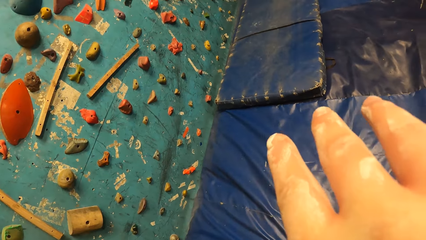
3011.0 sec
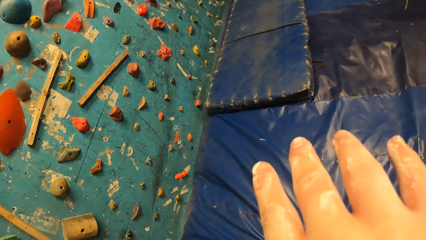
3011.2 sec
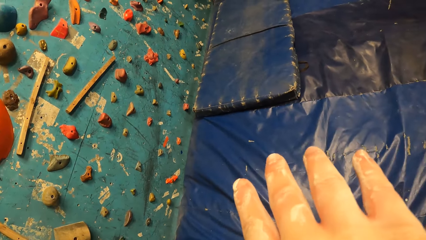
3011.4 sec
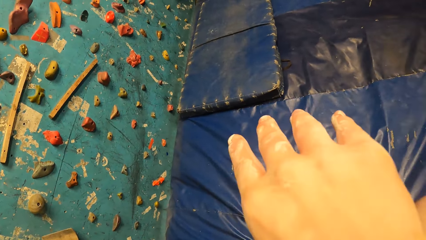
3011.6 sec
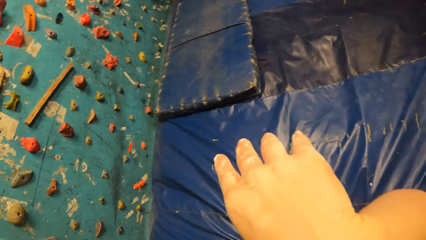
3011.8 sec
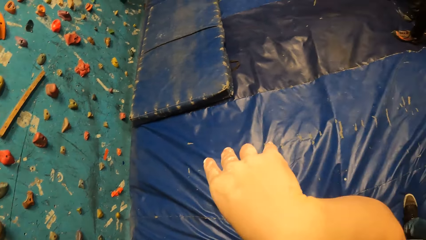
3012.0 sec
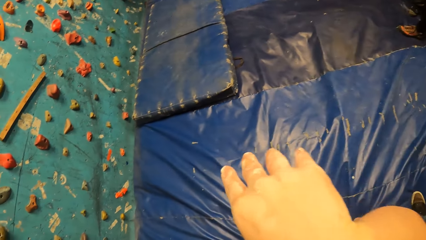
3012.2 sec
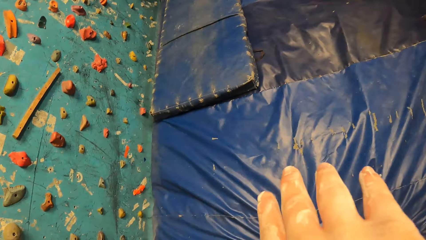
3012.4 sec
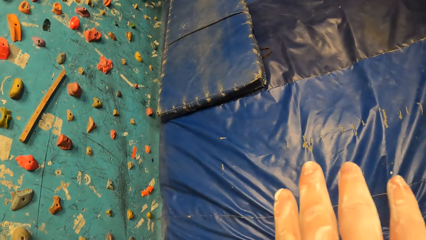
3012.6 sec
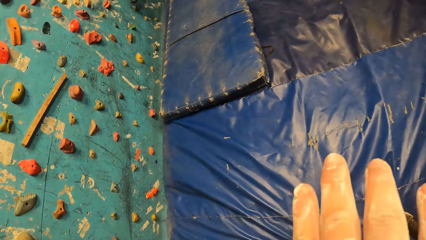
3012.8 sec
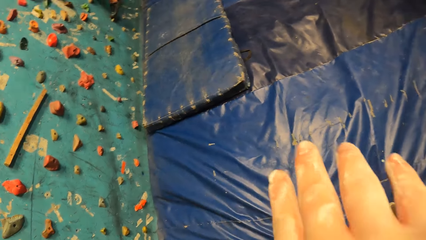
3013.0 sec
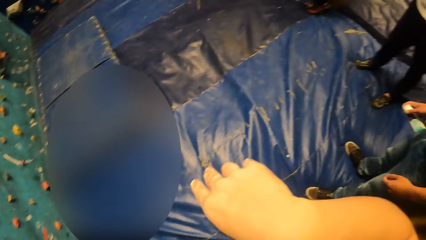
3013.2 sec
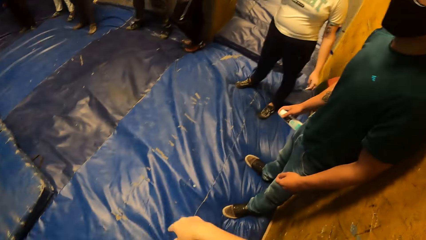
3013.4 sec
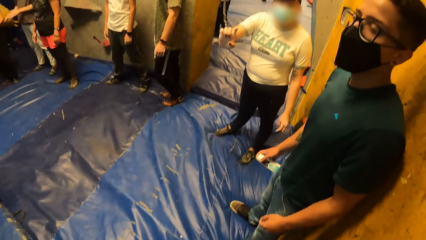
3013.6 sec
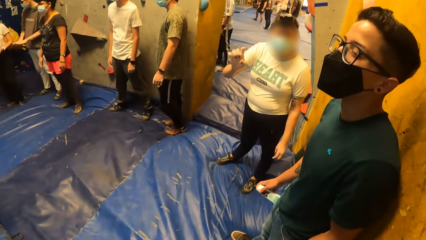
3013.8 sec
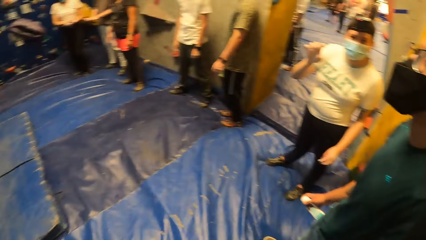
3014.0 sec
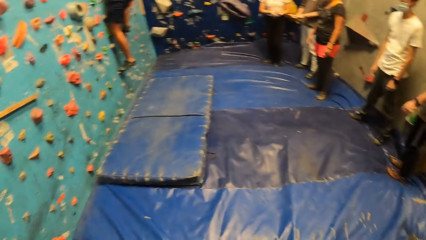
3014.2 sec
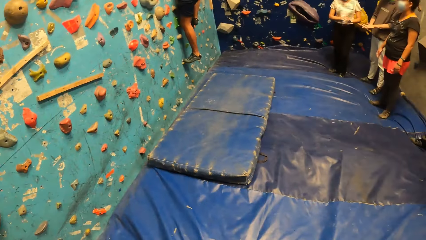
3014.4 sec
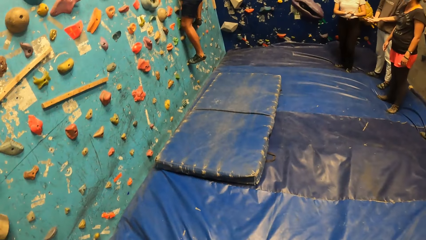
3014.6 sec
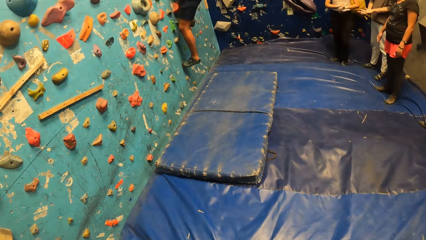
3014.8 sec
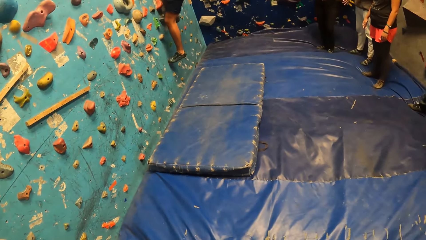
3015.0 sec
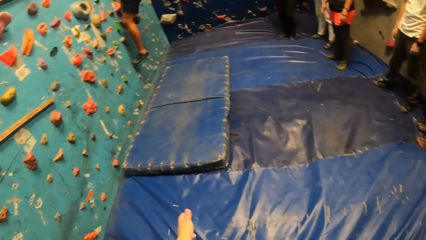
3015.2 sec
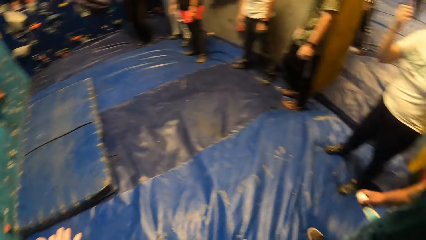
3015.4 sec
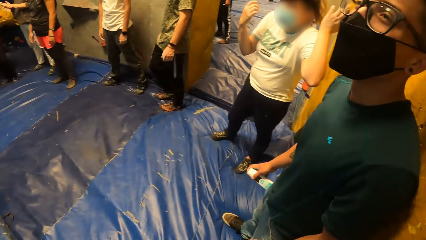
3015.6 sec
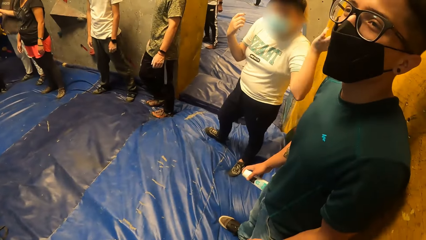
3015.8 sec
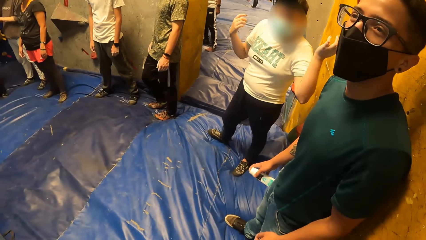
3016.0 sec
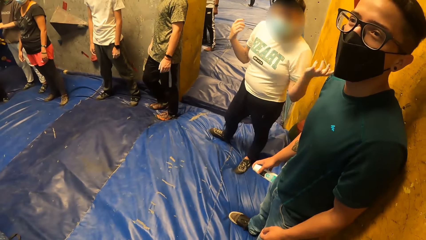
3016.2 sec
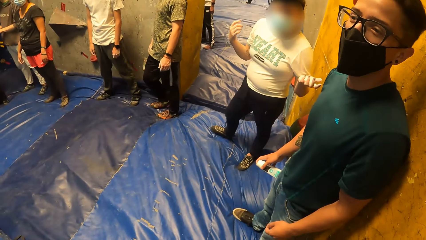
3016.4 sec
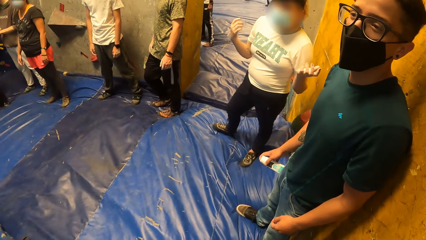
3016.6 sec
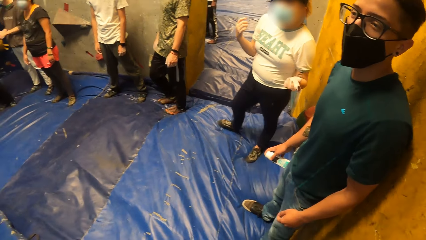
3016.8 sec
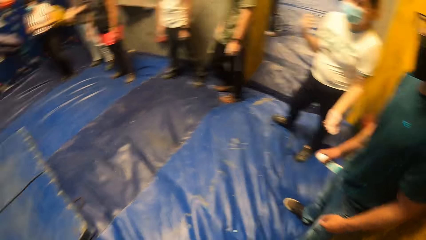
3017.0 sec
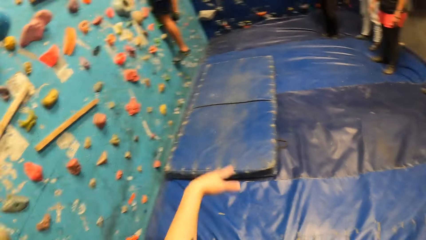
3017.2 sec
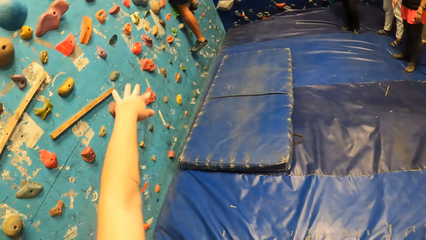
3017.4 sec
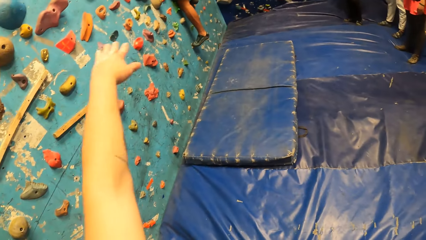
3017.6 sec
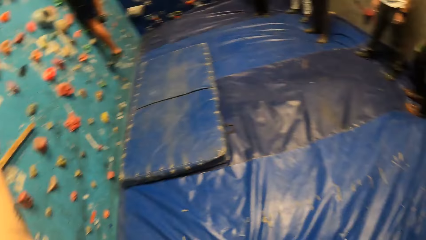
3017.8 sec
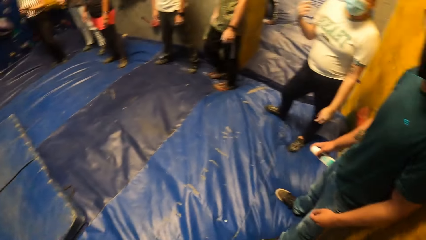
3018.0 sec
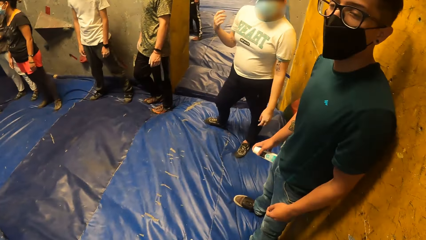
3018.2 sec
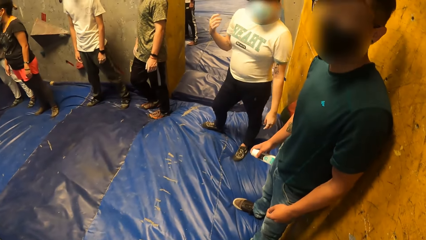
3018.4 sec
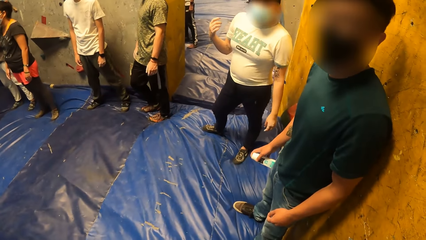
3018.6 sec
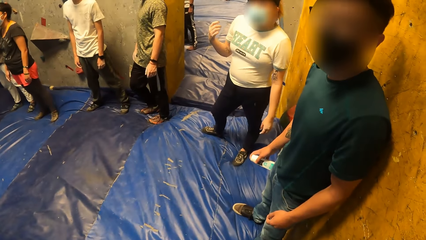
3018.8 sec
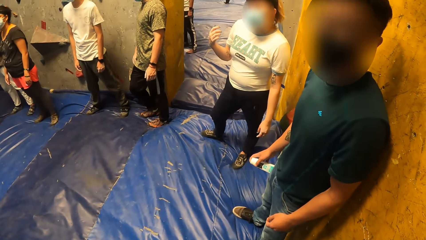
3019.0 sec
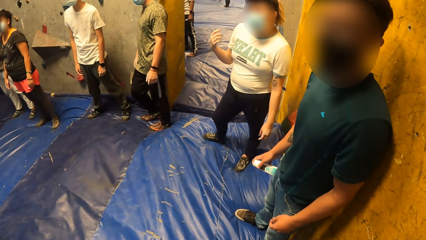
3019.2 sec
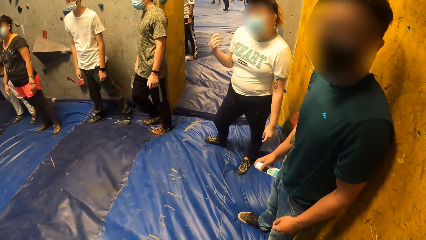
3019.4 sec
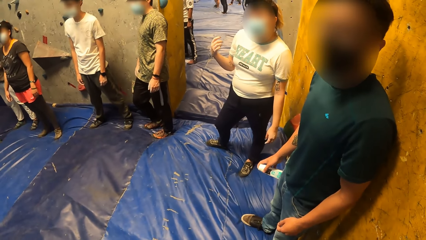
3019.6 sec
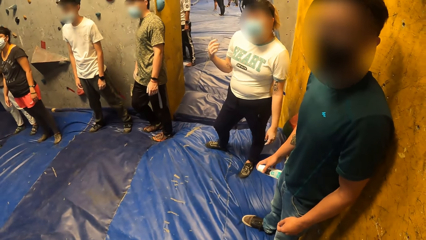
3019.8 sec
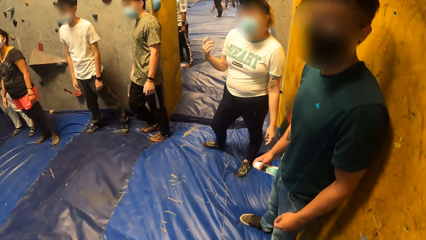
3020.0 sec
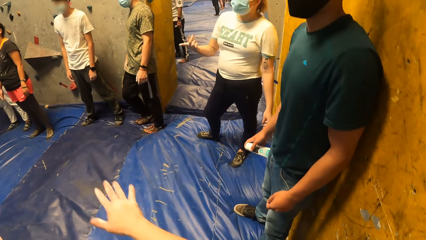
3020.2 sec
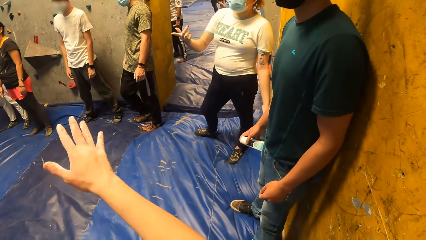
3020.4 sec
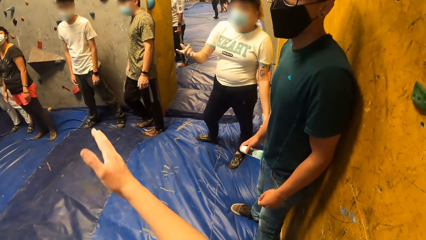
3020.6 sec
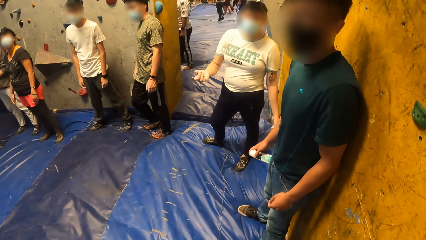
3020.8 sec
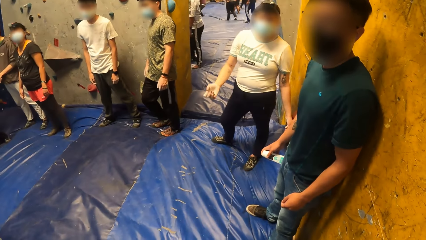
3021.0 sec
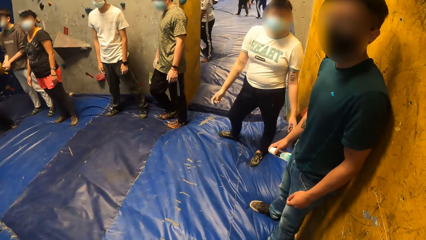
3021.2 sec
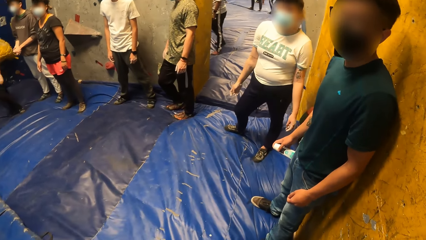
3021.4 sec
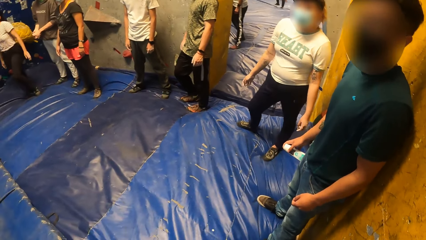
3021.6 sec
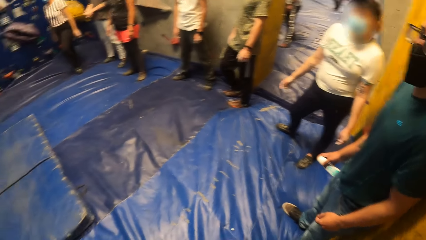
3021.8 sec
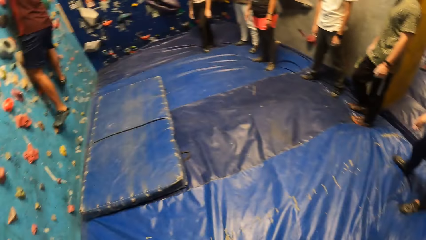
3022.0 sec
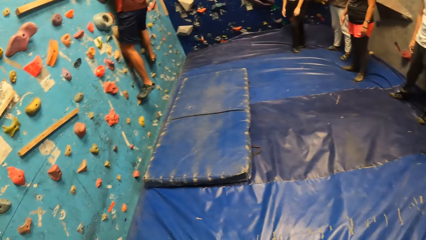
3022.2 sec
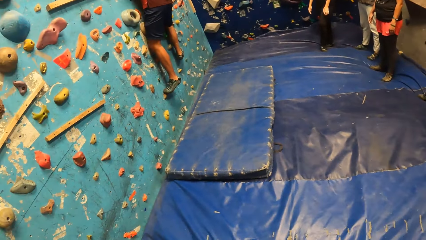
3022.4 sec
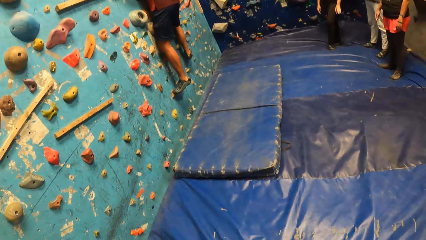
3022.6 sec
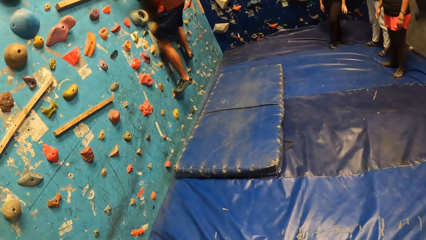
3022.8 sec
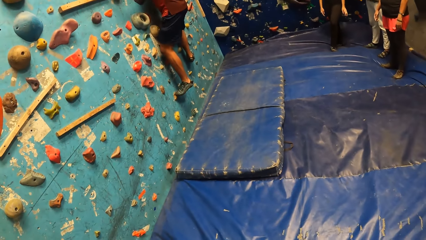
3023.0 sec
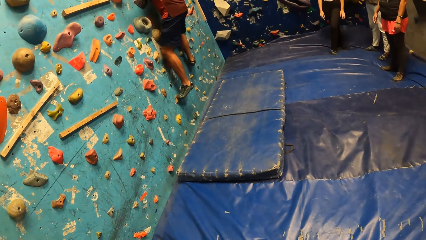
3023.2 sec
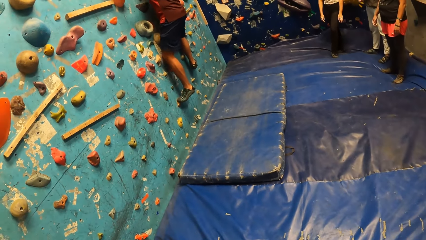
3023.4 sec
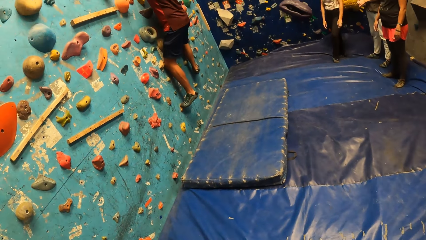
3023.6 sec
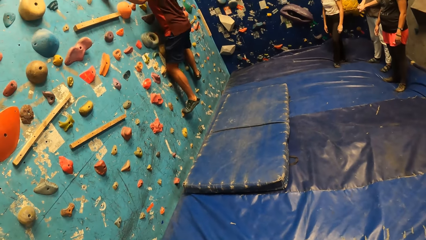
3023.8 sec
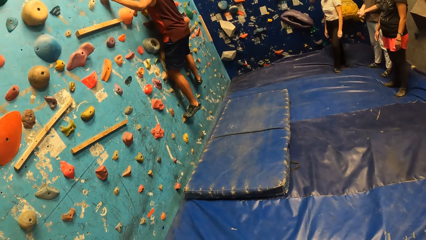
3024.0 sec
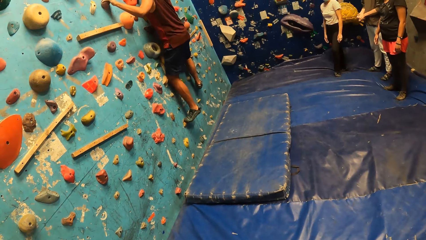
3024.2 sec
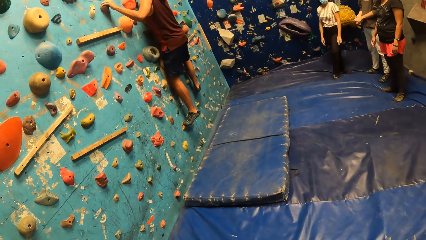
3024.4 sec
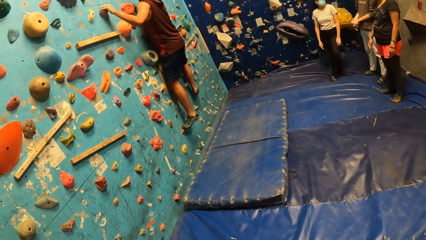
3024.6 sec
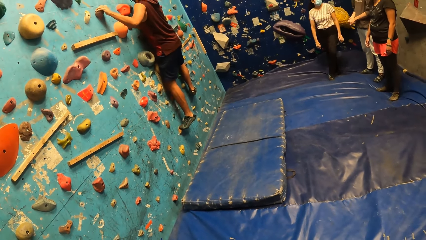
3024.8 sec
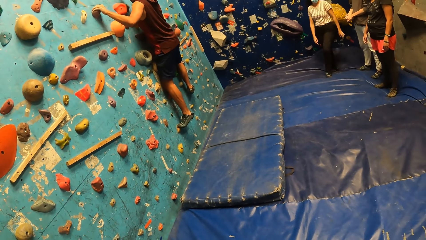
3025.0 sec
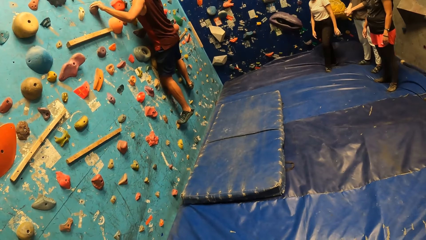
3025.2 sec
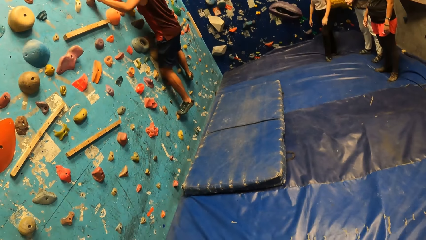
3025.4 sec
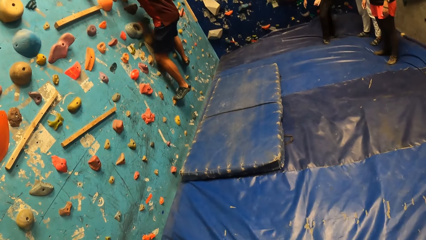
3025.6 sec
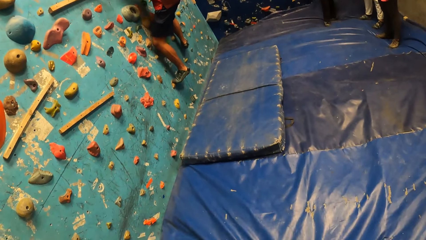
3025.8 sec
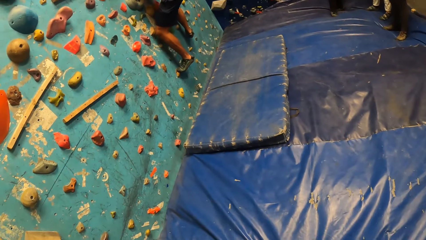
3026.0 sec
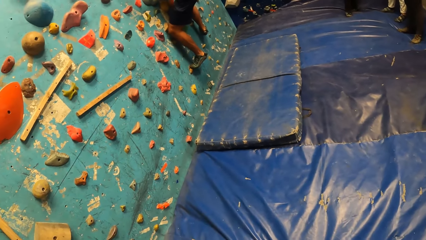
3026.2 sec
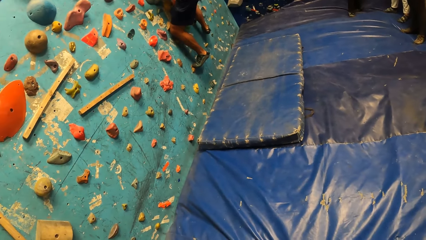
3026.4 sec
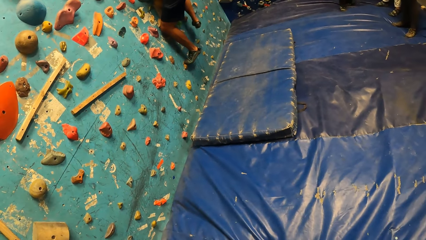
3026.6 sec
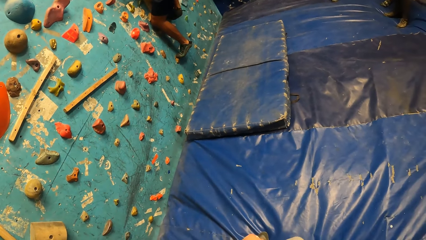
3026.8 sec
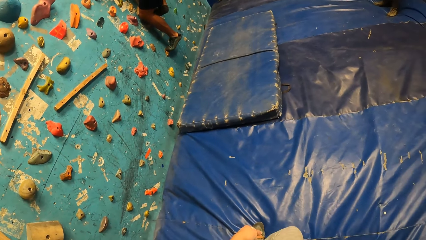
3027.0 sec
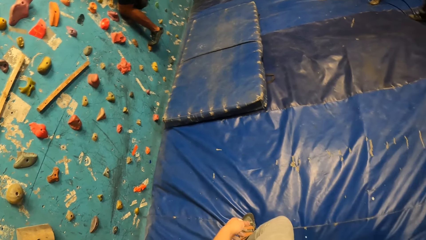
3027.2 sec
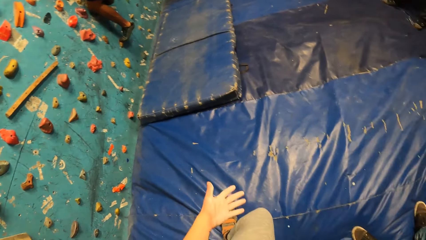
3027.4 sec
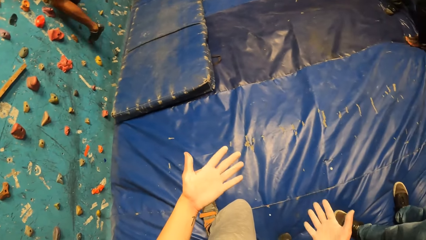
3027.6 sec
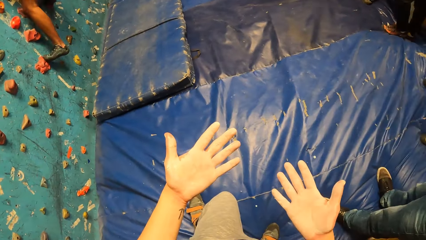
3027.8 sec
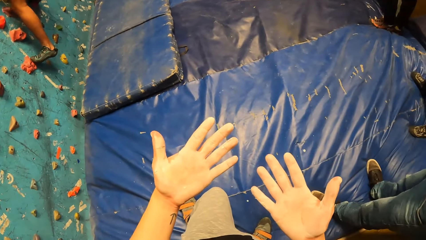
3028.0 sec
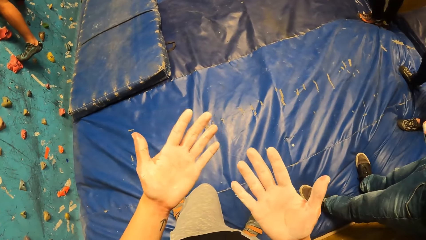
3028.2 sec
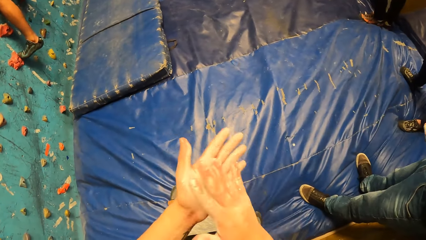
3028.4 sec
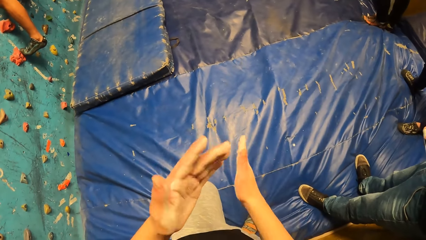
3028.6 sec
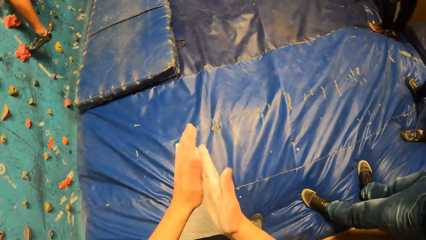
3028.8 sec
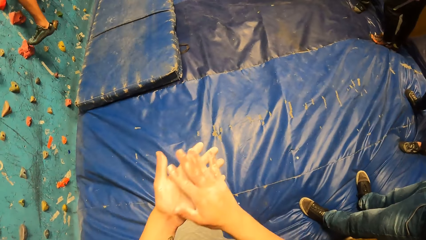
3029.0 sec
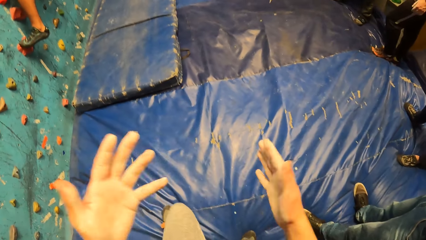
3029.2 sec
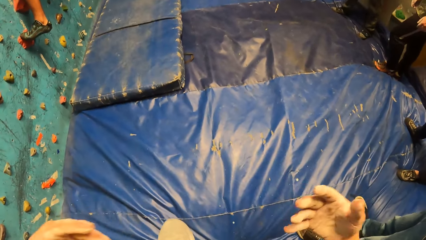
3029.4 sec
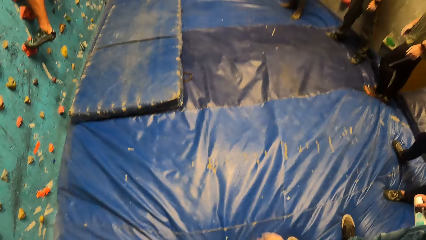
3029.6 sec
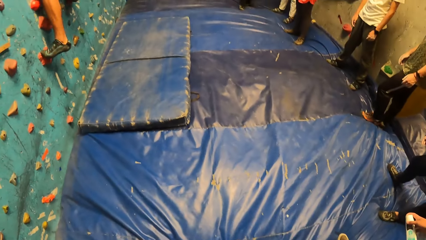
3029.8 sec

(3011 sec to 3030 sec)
The camera wearer adjusts the camera. He looks around the room. A woman does a hand gesture. The camera wearer looks around the room. The woman does a hand gesture. A man looks at the camera wearer. The camera wearer looks around the room. He does a hand gesture. He looks around the room. He points at the climbing wall. The woman does a hand gesture. The camera wearer does a hand gesture. The woman does a hand gesture. The camera wearer looks around the room. Another man climbs on the wall climbing game. The camera wearer looks around the room. The other man adjusts his right leg. The camera wearer looks at his hand. The other man adjusts his left leg. The camera wearer wipes his hands against each other. He claps his hands.
